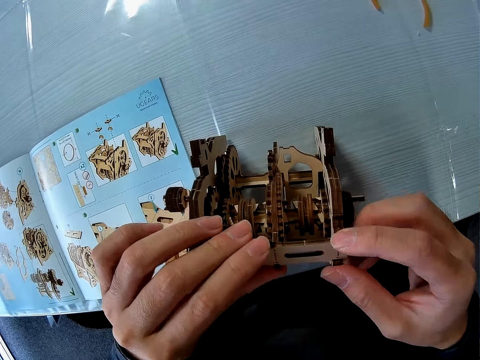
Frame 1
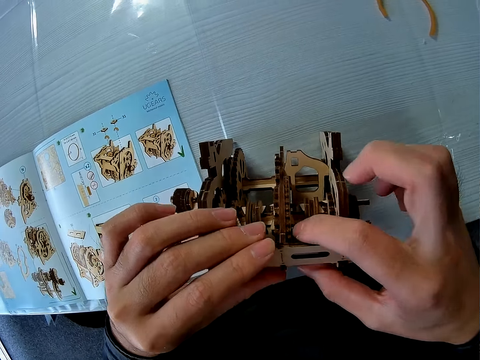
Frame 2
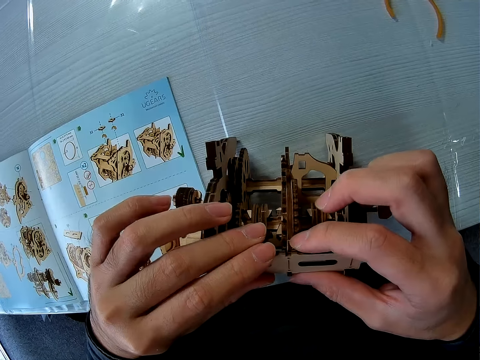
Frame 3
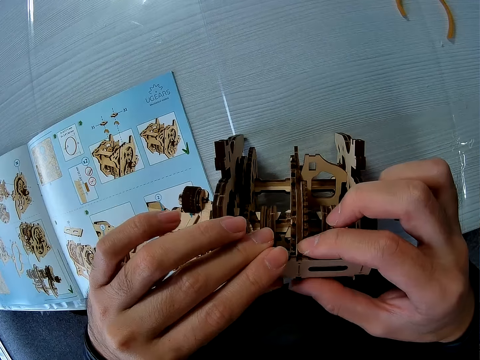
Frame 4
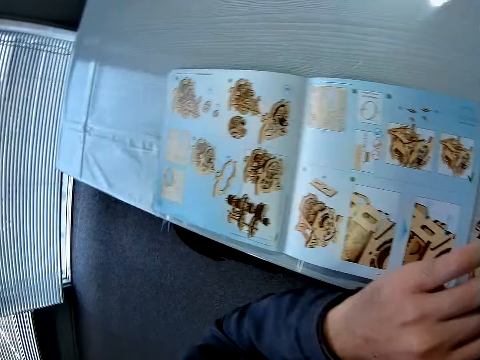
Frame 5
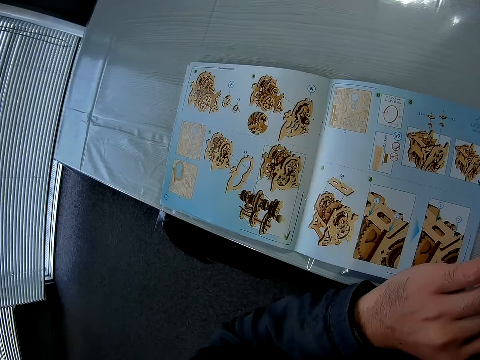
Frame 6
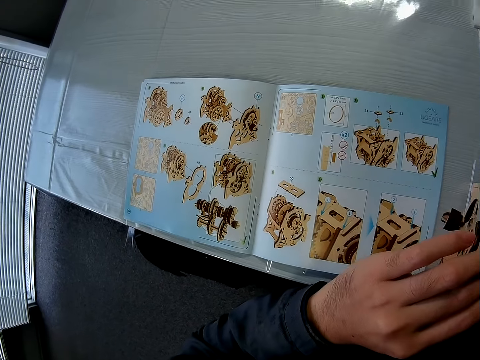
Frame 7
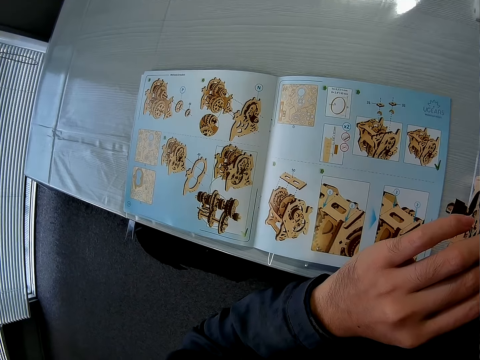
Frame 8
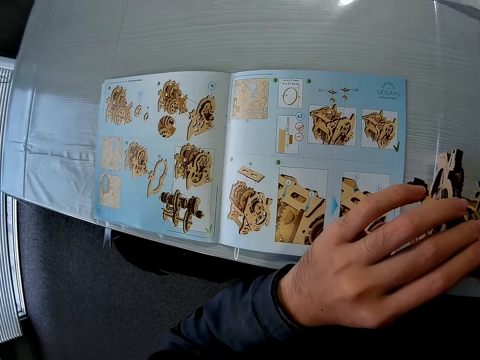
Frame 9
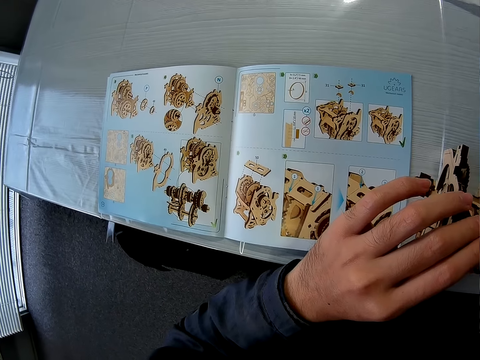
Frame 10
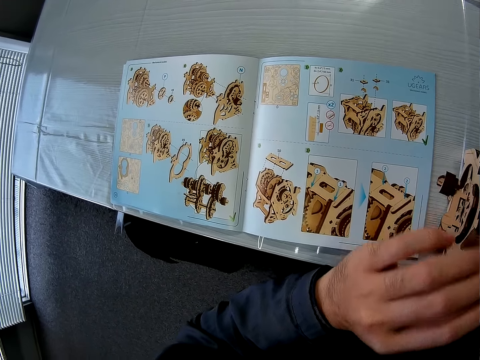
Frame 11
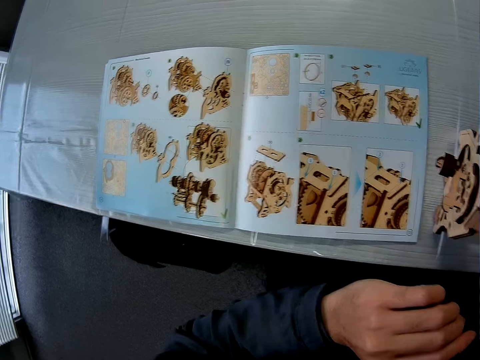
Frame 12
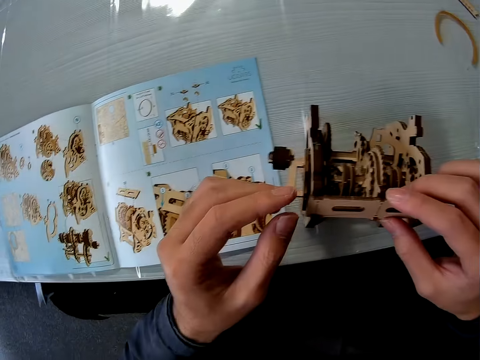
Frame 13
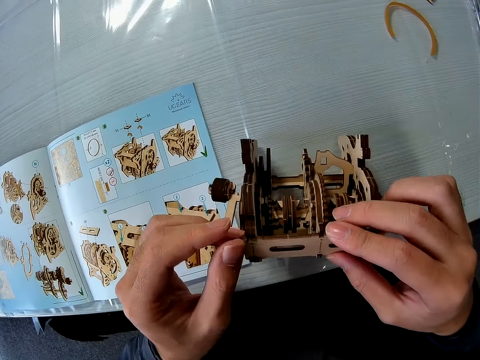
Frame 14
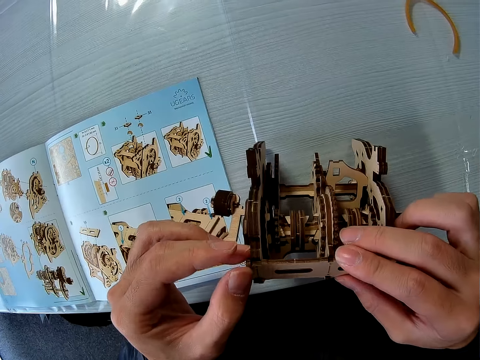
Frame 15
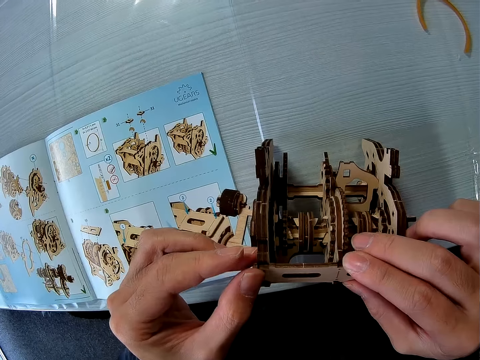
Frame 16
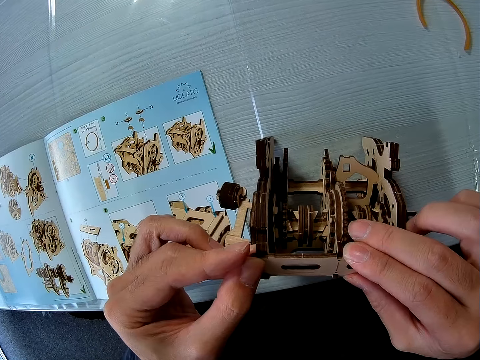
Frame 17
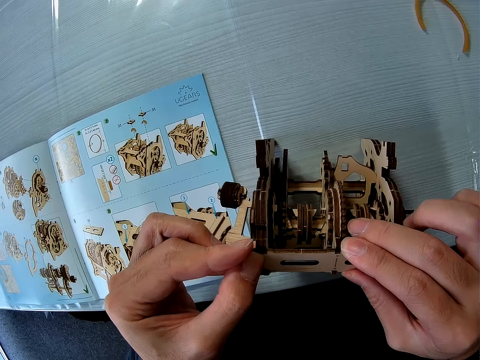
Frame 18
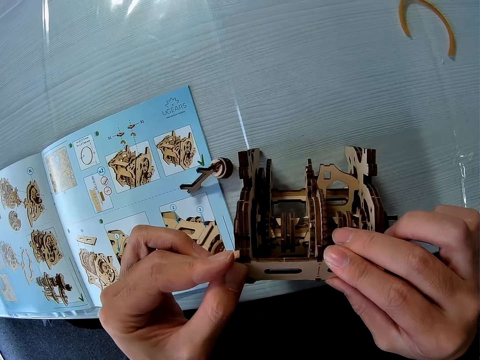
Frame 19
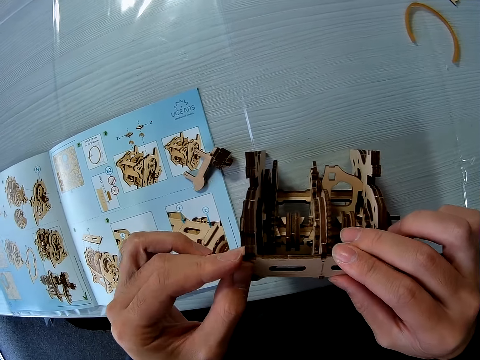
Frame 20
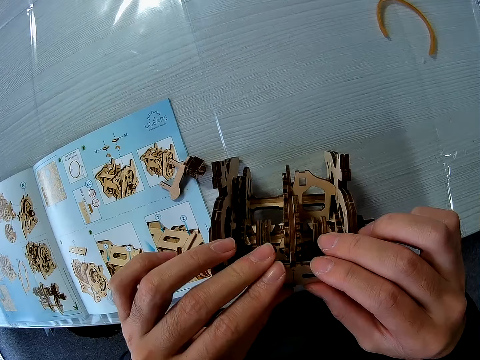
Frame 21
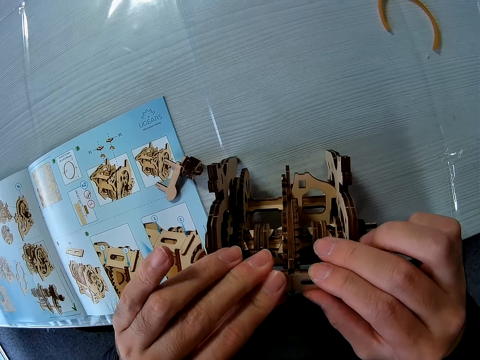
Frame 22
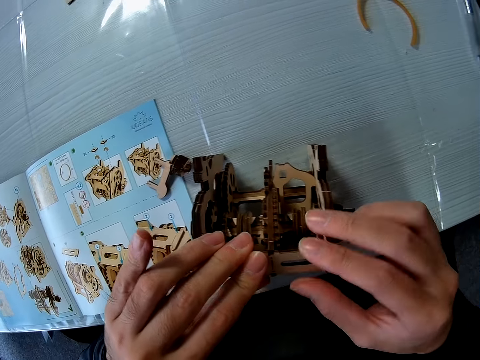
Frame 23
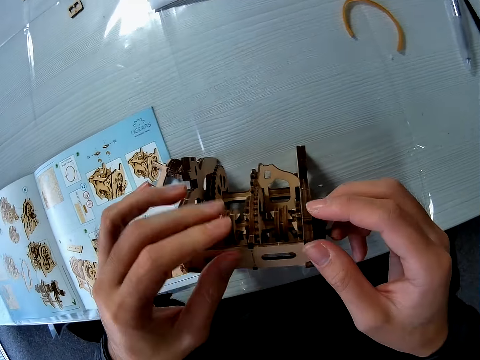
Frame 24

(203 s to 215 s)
The camera wearer looks at the manual. They place the wooden model piece on the wooden model gearbox. They drop a wooden model piece. They place the wooden model piece on the wooden model gearbox.

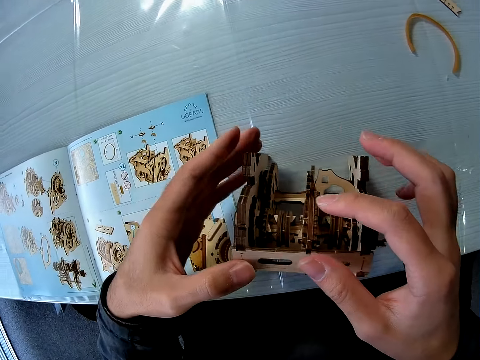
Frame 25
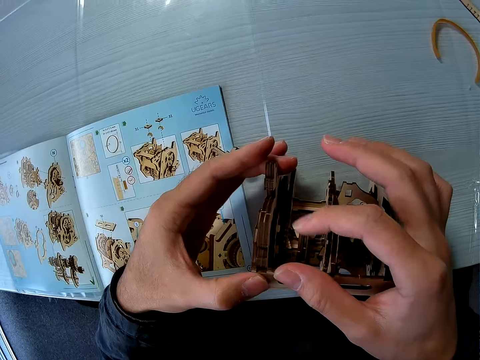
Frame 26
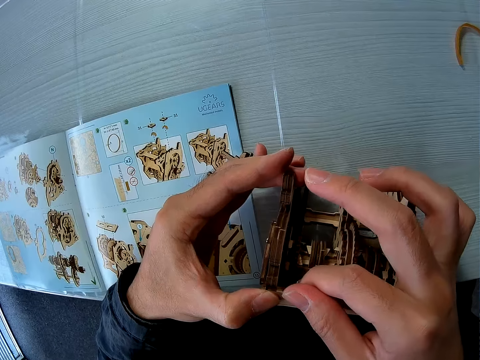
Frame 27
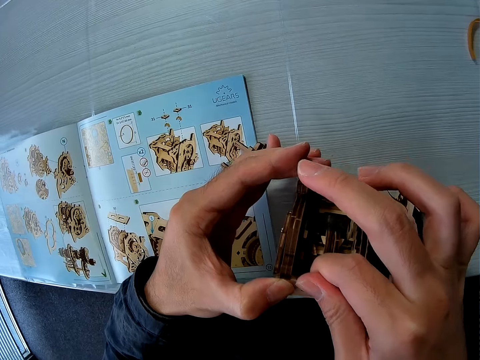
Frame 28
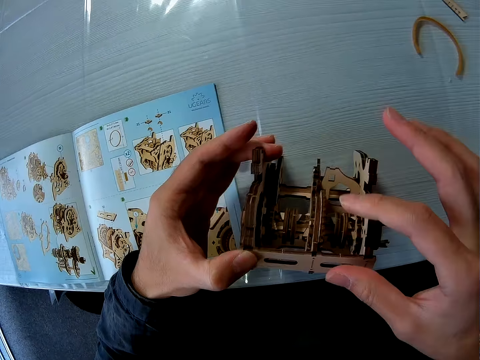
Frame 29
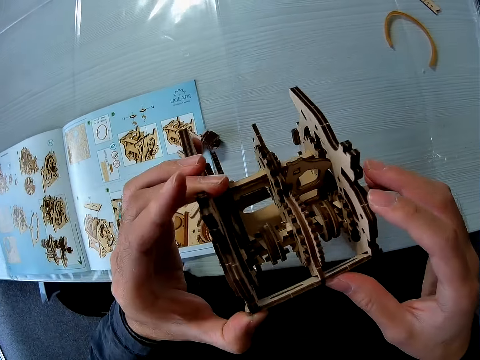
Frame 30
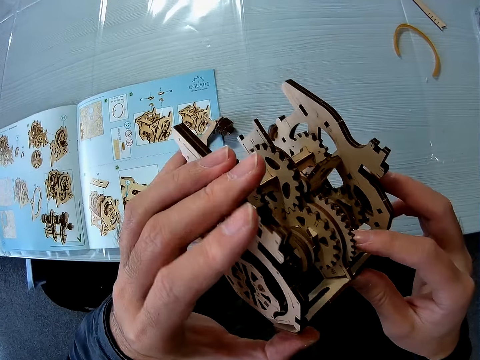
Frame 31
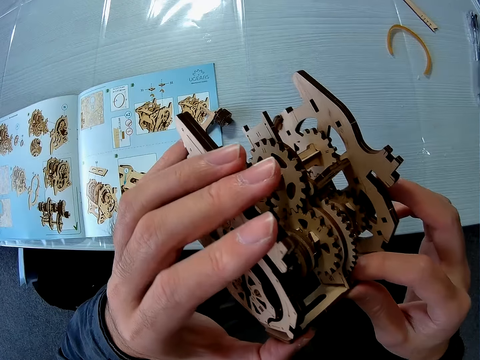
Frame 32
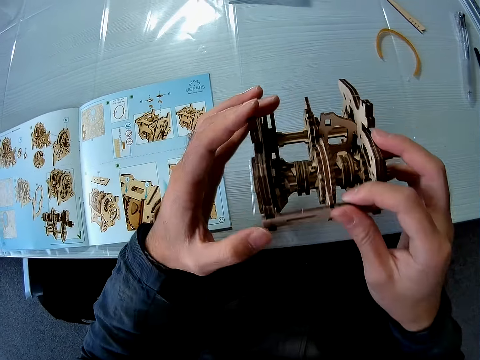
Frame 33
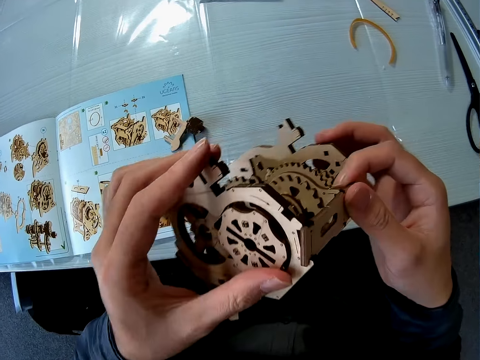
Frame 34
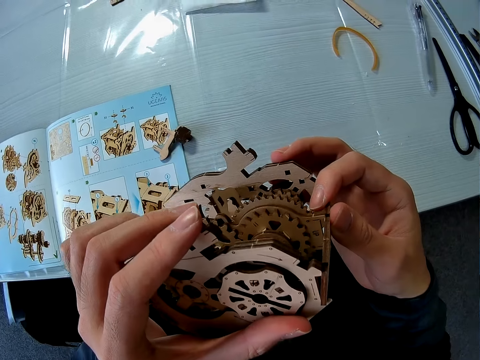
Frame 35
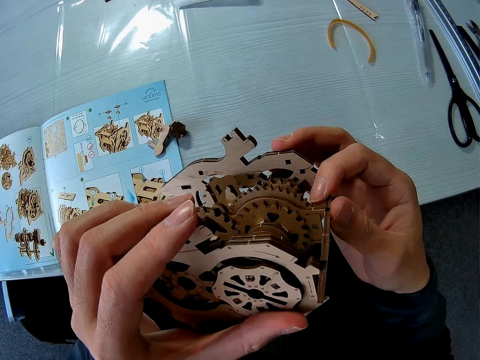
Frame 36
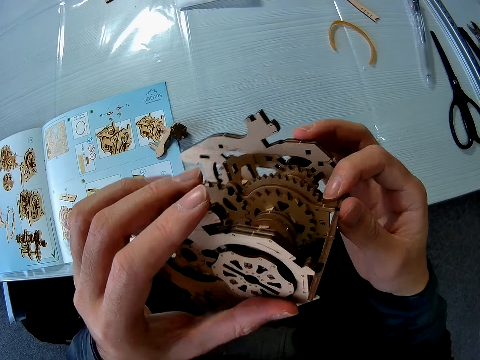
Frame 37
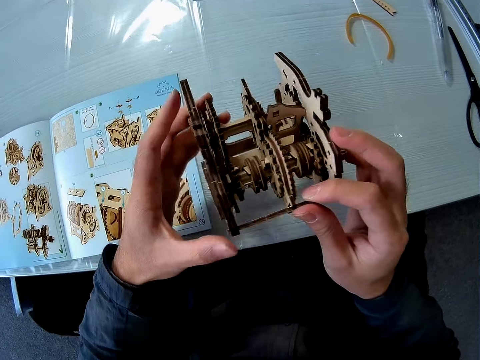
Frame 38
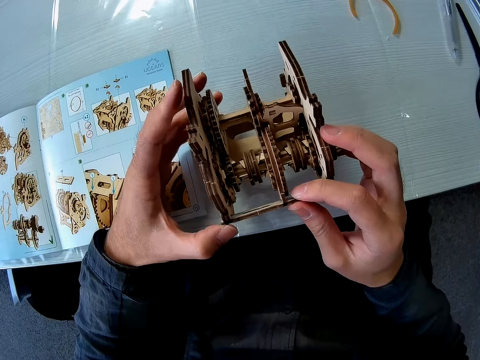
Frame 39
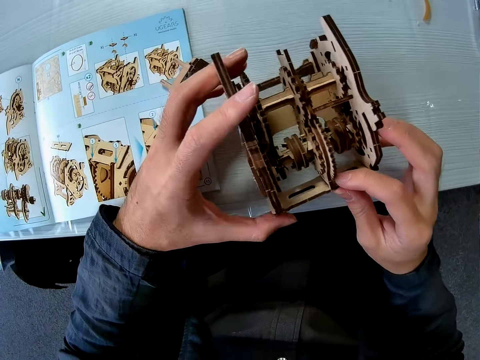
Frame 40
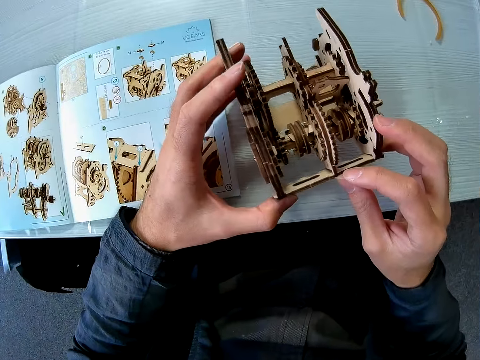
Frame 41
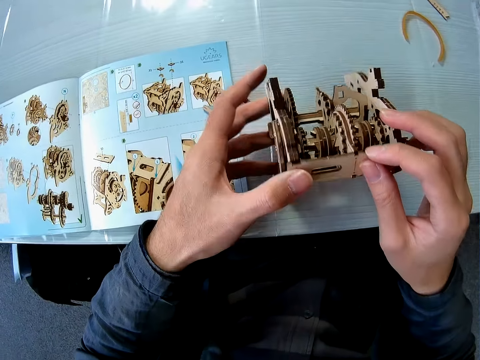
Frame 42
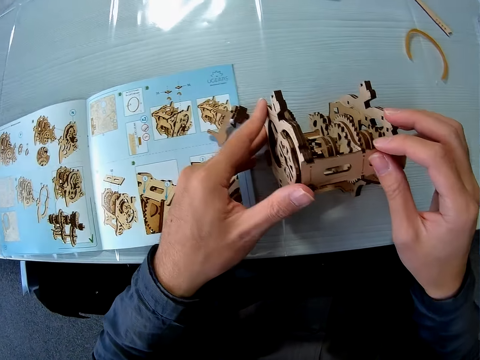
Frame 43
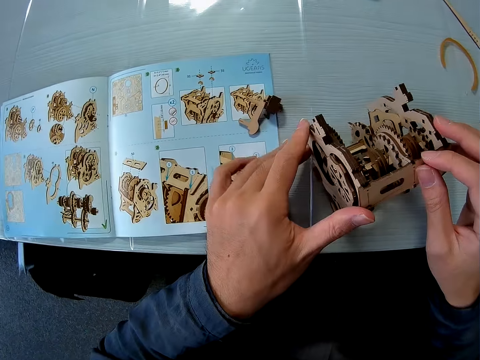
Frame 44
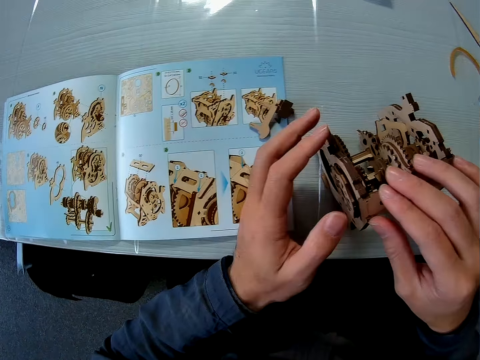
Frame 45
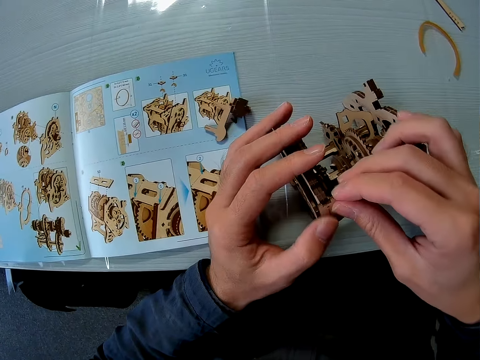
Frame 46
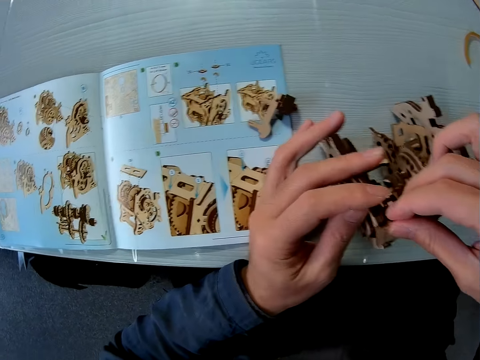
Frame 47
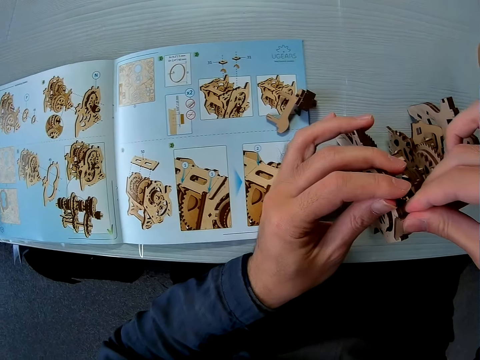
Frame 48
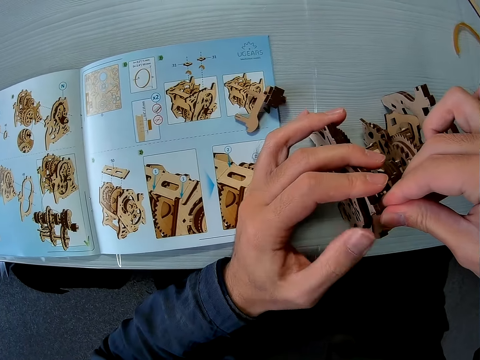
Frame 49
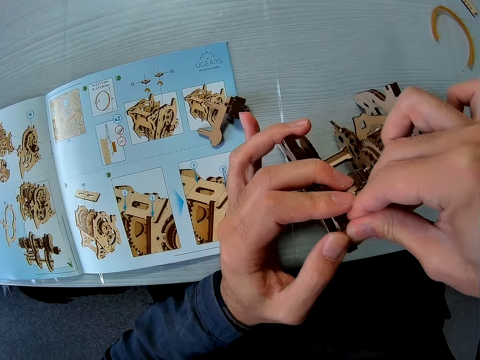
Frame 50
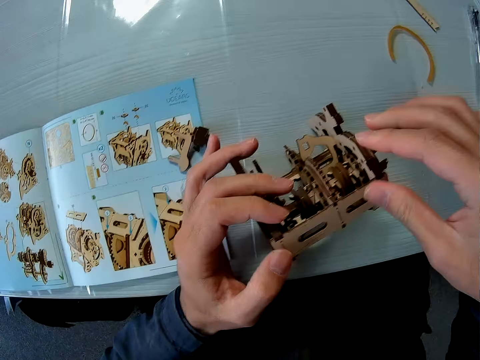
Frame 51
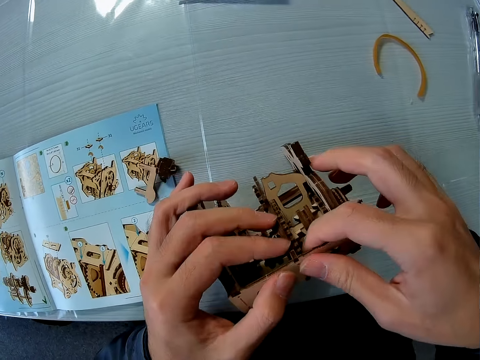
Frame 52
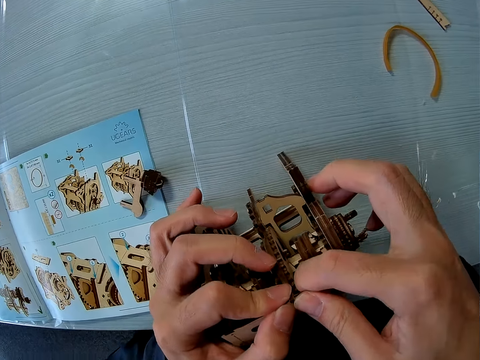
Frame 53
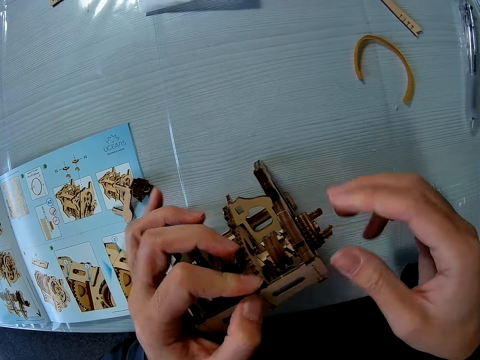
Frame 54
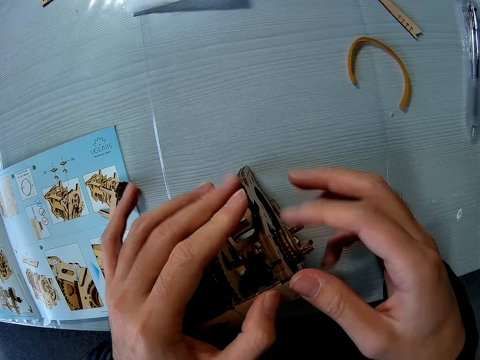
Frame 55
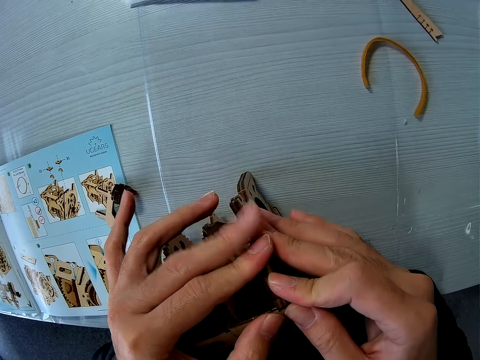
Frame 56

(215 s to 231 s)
The camera wearer presses the wooden model piece on the wooden model gearbox. They pick up the mechanical model from the table and examine the mechanical model. They drop the mechanical model on the table. They adjust the sixth piece on the mechanical model. They press the wooden model piece on the wooden model gearbox.
